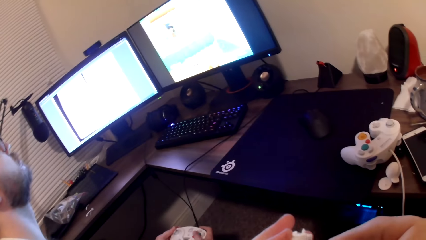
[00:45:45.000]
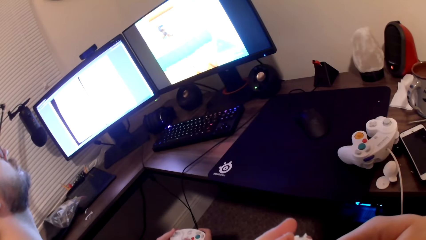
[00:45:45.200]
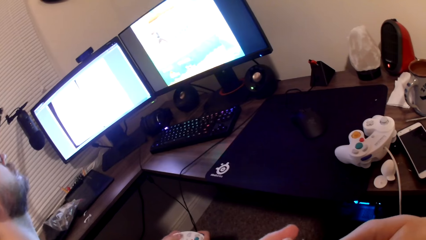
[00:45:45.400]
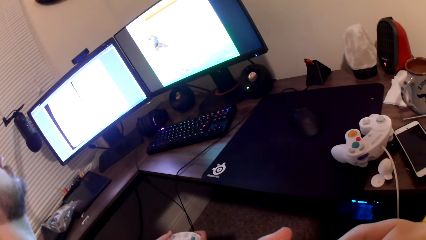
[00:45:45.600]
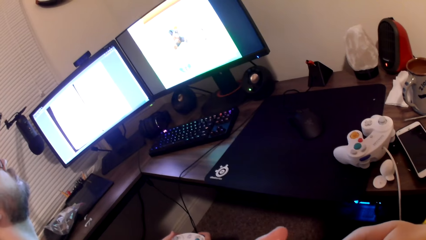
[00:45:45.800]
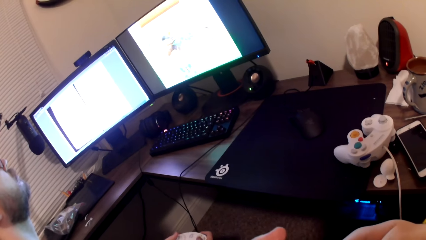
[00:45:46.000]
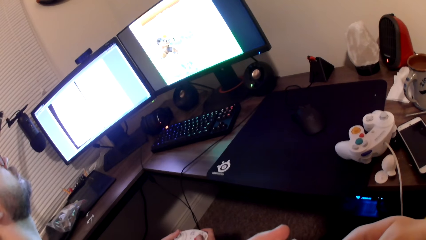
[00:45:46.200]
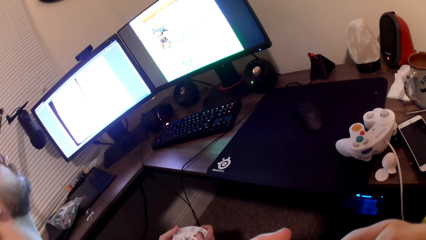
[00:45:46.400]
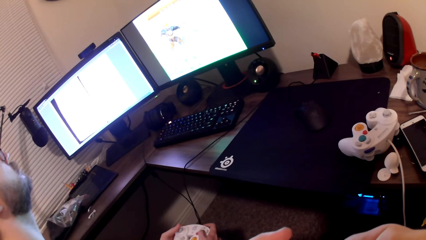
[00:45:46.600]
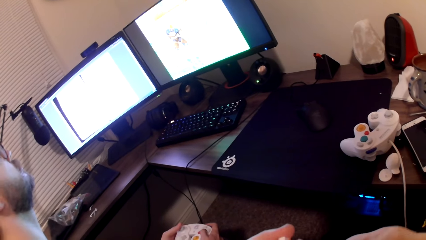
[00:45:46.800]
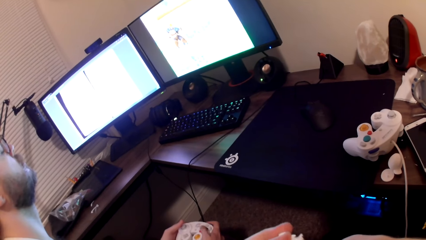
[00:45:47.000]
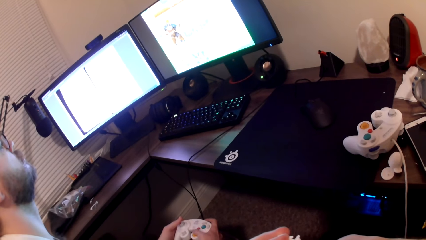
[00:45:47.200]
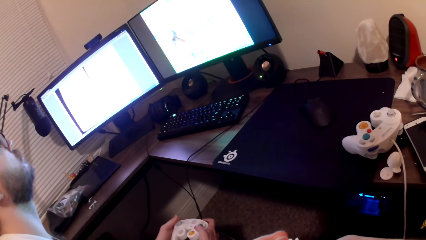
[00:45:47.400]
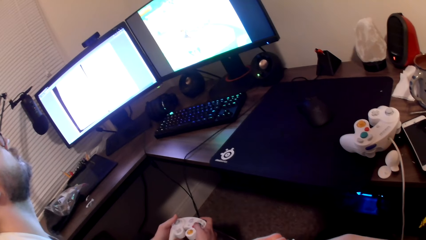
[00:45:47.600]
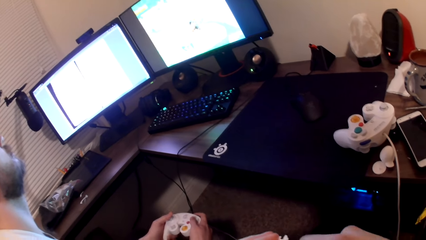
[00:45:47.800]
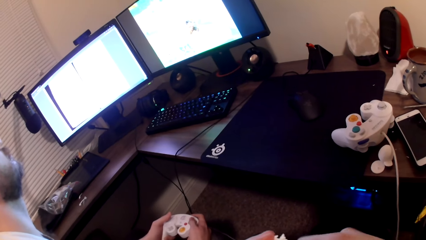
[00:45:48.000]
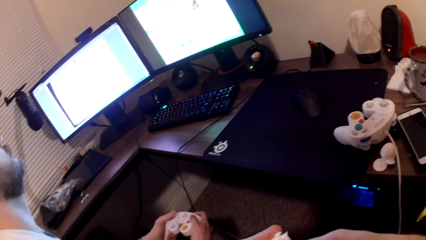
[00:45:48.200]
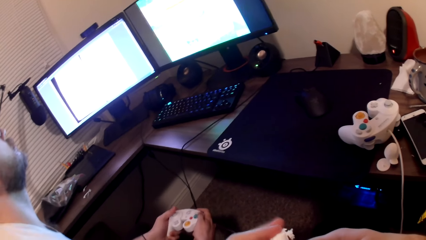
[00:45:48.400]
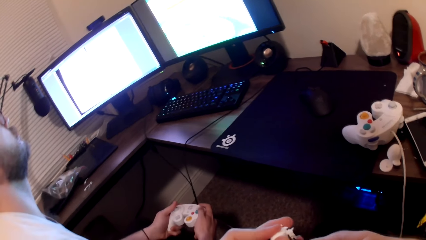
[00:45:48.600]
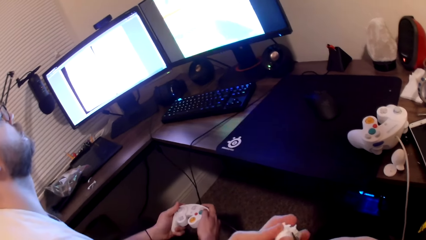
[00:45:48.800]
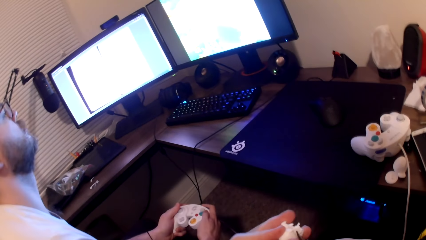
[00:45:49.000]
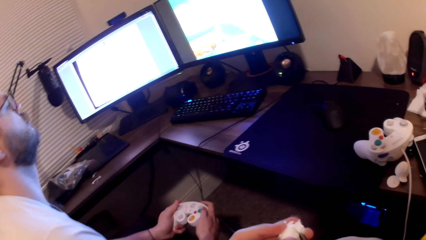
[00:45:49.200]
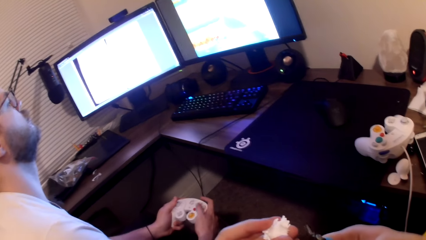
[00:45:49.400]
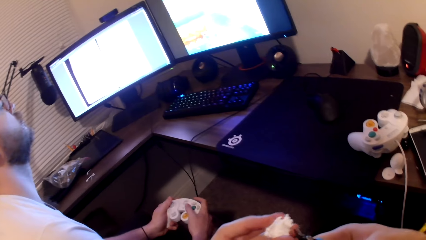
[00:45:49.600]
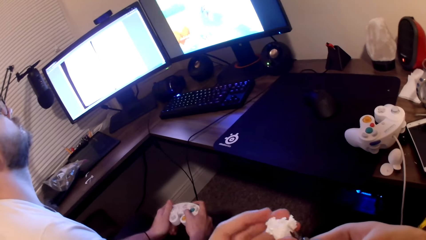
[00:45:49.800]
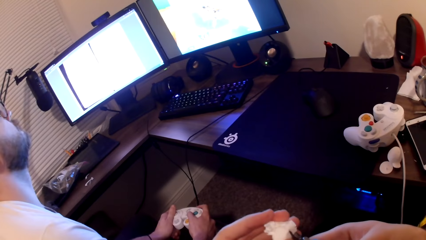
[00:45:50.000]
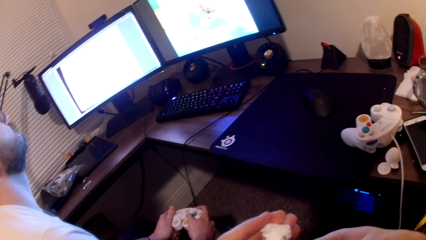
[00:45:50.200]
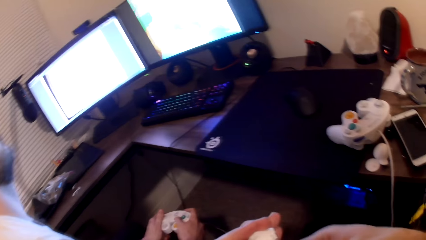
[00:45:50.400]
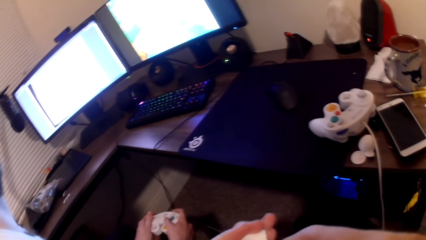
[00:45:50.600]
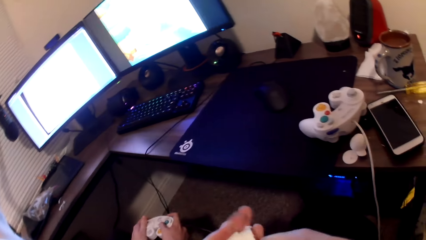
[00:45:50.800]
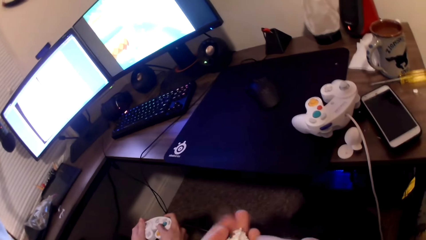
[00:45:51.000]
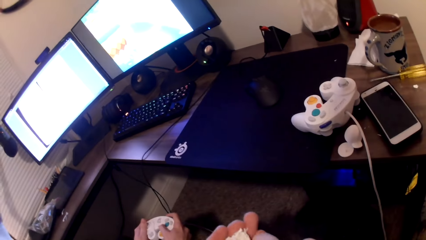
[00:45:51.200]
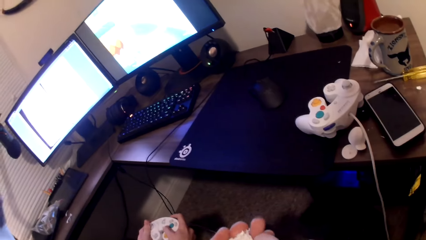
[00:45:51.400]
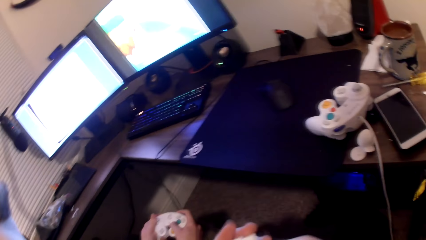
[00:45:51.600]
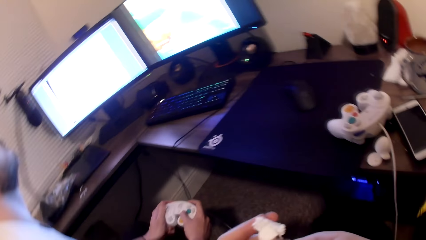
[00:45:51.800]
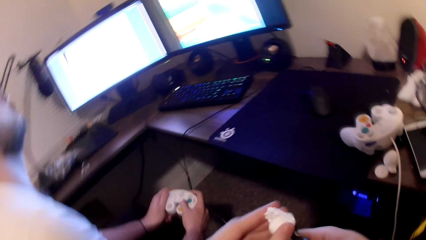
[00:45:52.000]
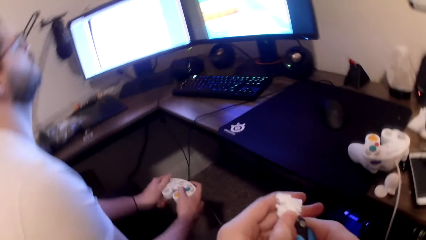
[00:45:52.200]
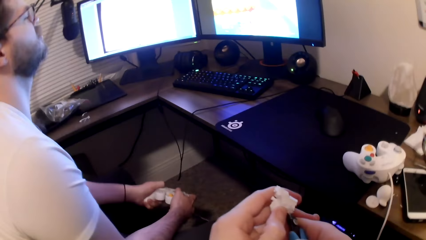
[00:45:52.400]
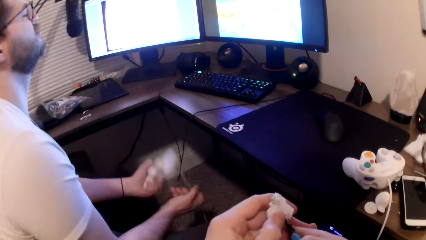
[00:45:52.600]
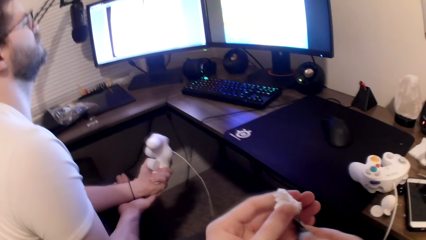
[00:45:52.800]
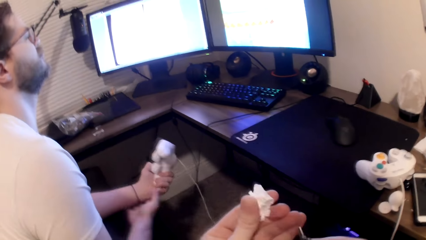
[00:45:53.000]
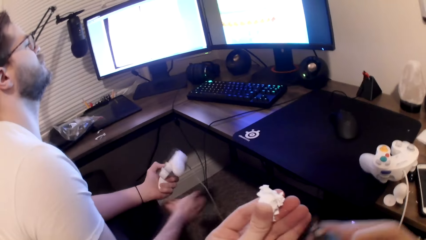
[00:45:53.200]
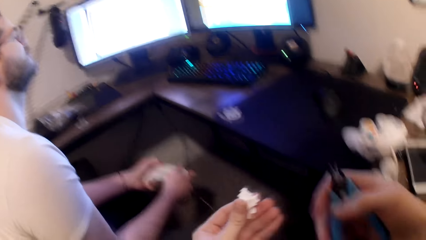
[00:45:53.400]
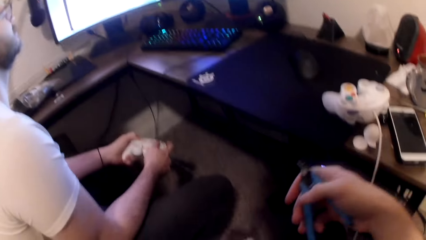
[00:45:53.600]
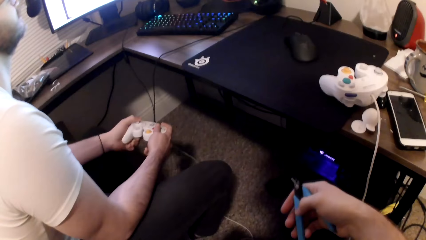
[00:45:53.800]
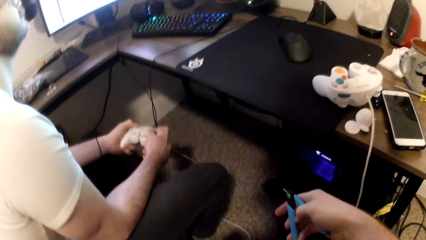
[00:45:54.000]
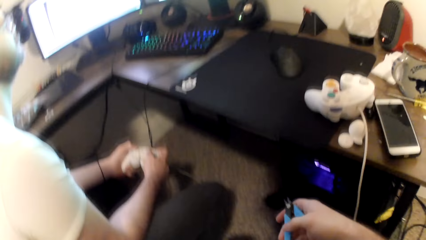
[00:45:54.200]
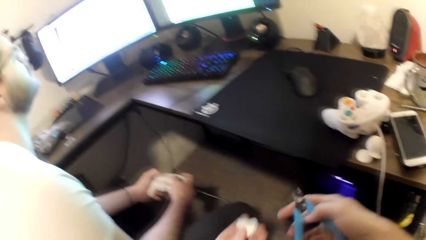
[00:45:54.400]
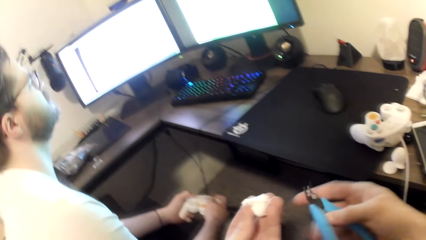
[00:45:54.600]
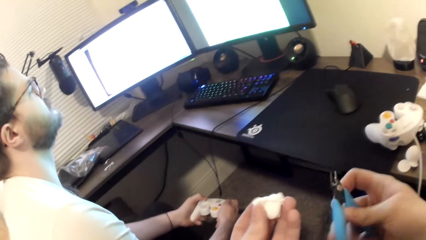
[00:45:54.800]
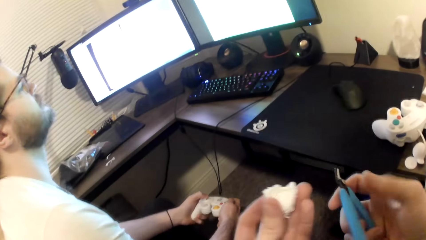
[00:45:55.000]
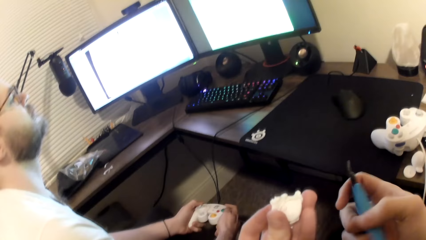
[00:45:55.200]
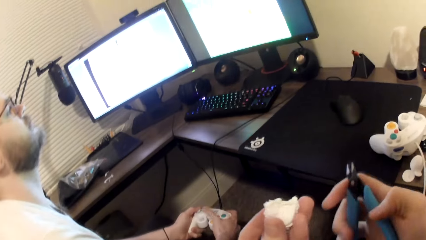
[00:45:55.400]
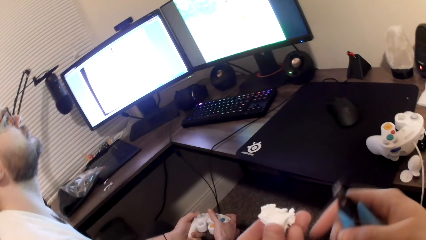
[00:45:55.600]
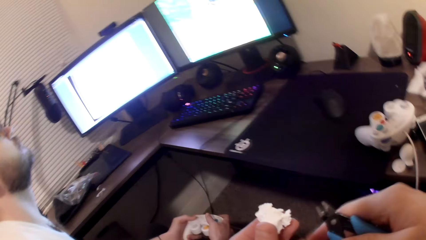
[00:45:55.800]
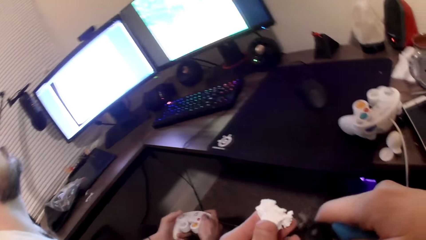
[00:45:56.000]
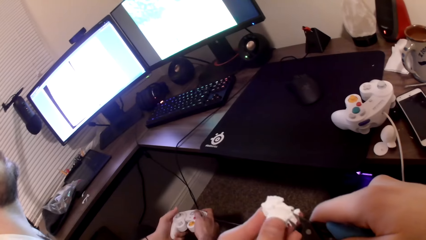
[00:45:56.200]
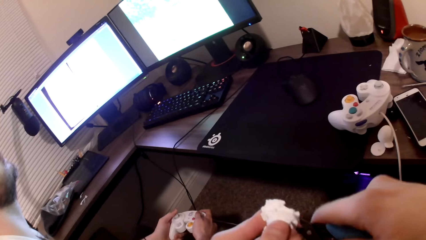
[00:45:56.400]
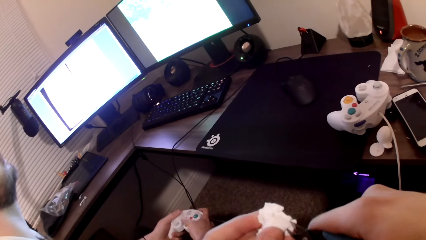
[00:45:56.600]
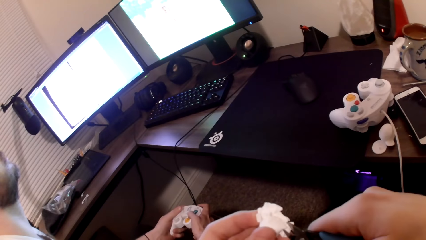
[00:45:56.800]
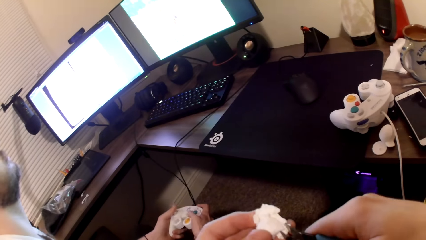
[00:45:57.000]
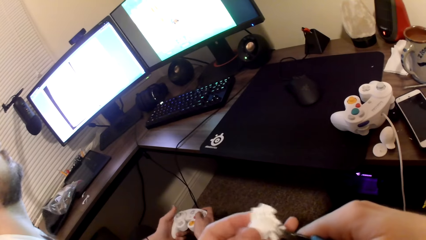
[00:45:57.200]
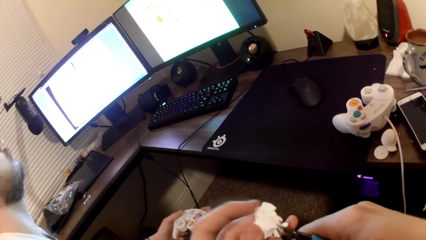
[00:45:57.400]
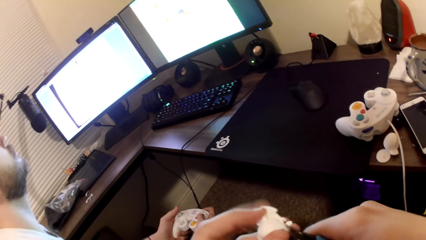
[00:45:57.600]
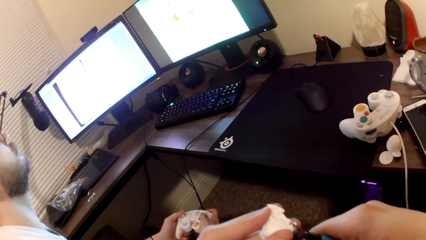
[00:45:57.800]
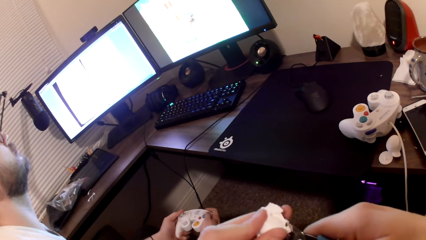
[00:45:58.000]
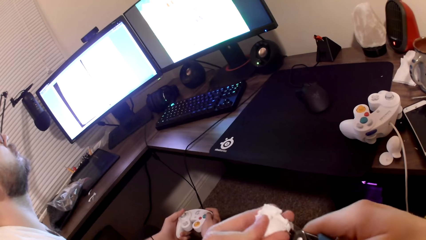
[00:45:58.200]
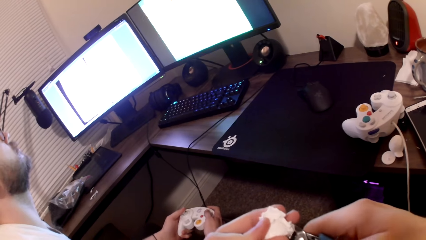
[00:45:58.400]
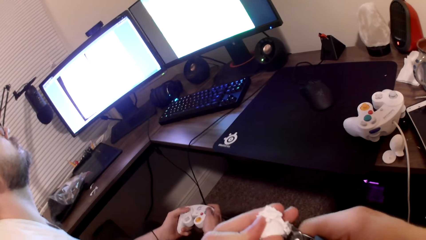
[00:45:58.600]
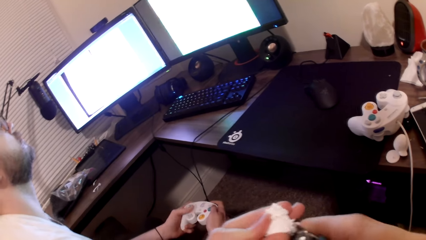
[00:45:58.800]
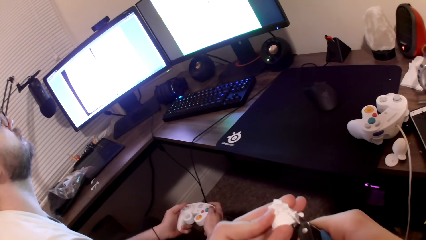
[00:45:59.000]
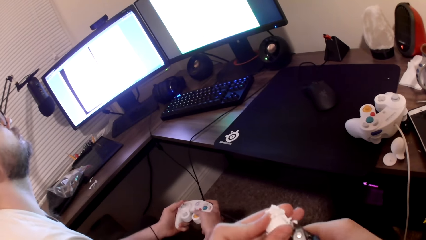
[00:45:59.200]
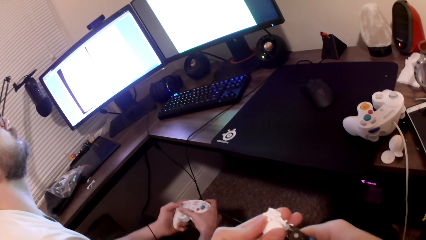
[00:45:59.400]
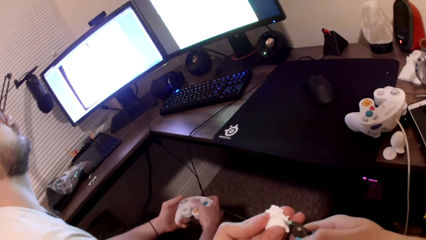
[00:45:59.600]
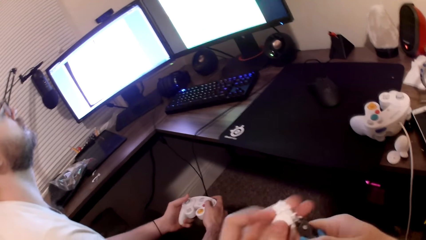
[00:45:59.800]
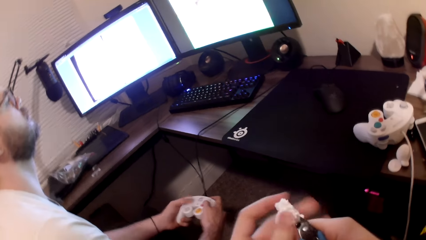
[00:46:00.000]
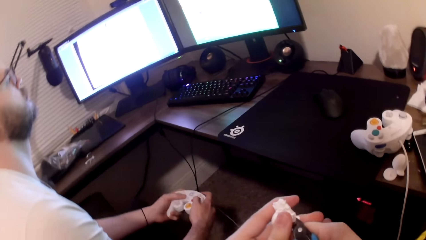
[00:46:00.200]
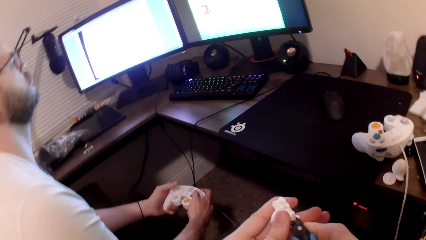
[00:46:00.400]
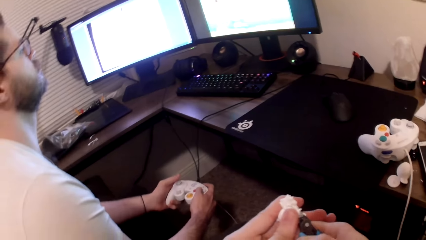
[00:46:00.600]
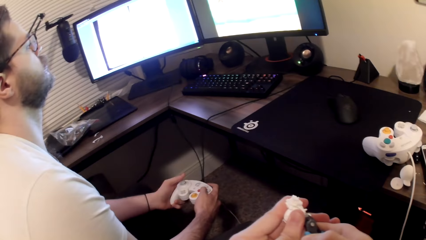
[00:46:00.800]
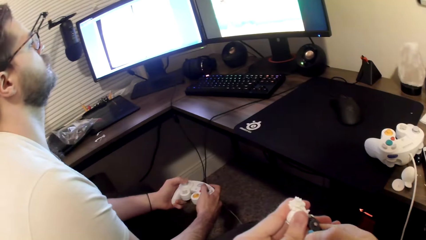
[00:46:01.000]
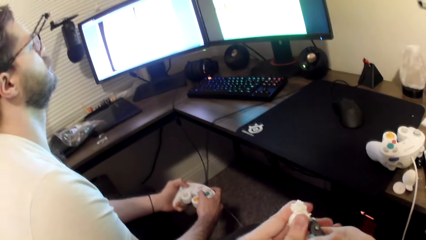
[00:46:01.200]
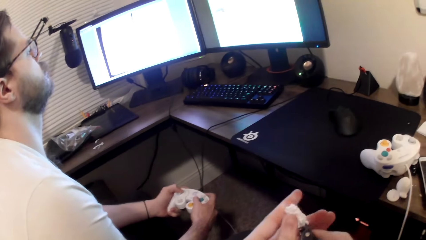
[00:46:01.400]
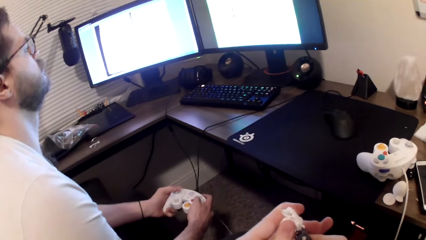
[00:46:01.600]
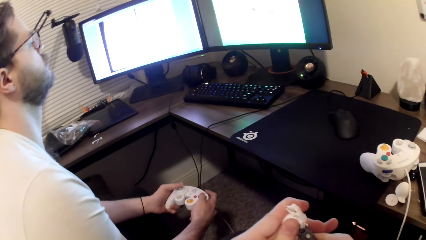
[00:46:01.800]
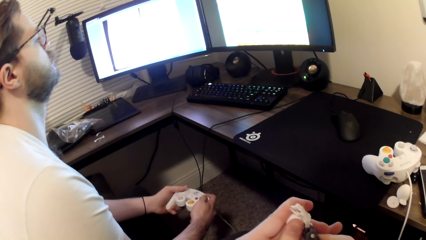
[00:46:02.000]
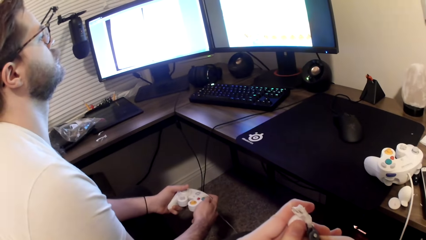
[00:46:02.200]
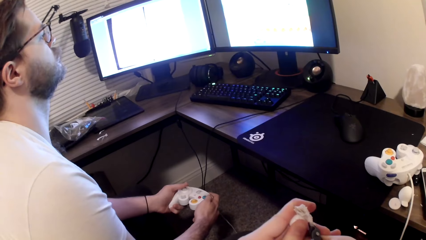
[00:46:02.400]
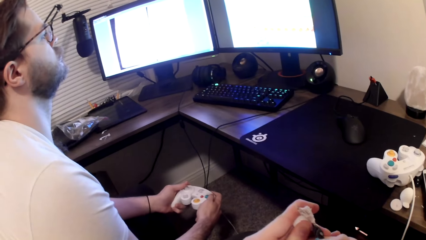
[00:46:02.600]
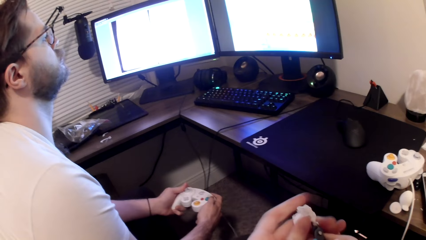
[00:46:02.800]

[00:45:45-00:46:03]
The camera wearer cuts an art toy with pliers. A person holds his left hand. The person plays a game on the computer. The camera wearer cuts the art toy with the pliers.
